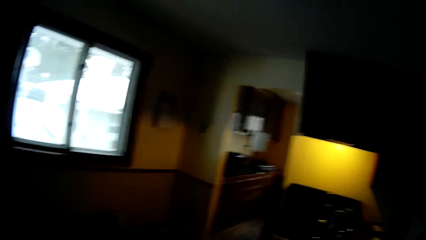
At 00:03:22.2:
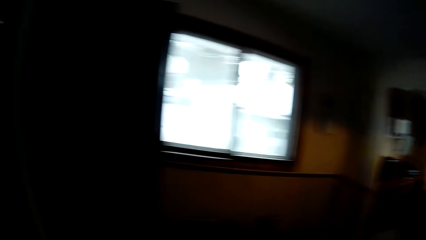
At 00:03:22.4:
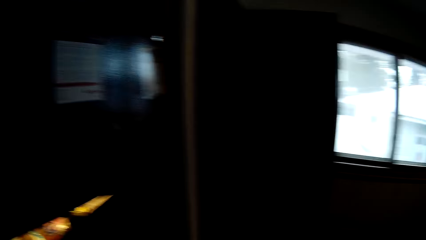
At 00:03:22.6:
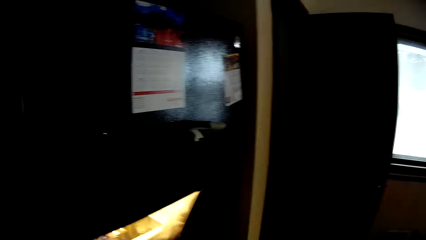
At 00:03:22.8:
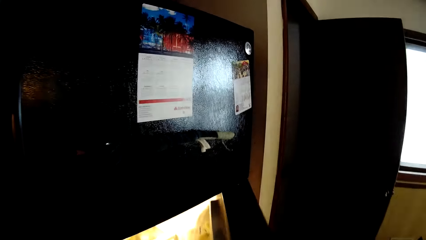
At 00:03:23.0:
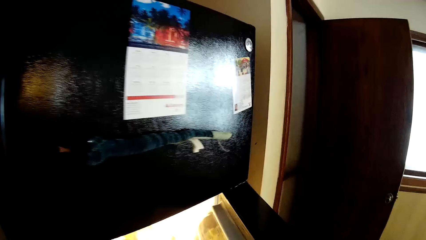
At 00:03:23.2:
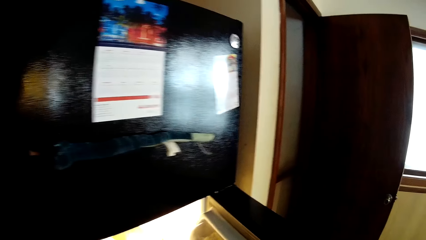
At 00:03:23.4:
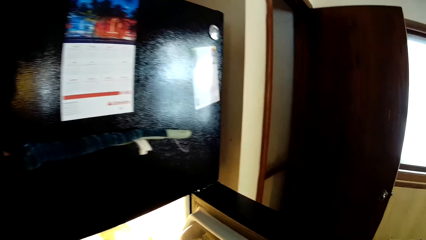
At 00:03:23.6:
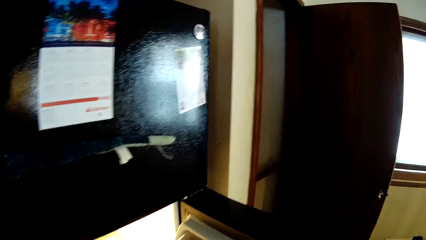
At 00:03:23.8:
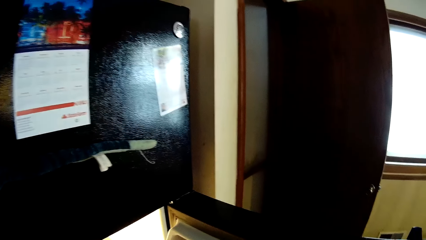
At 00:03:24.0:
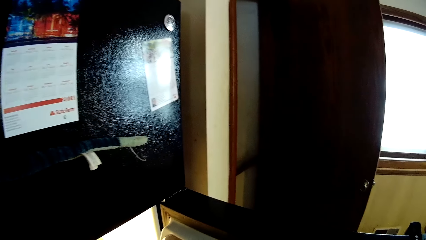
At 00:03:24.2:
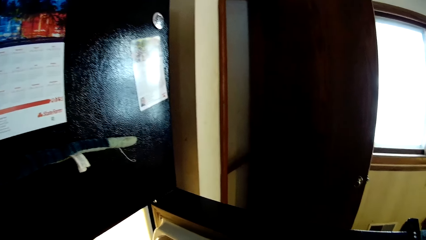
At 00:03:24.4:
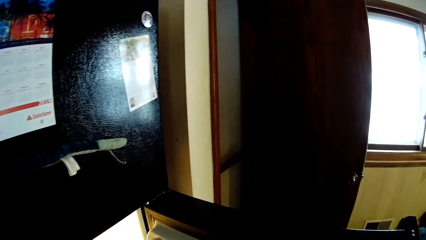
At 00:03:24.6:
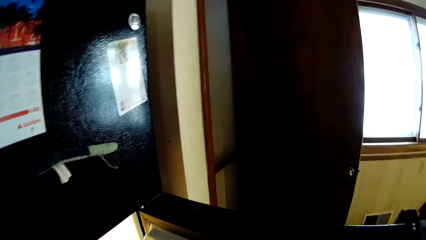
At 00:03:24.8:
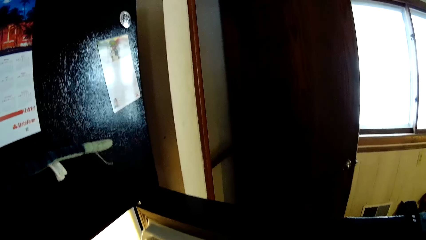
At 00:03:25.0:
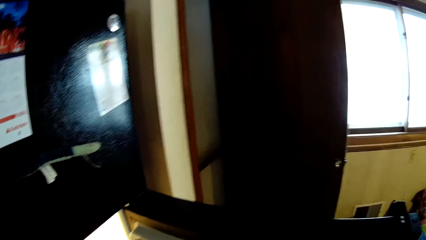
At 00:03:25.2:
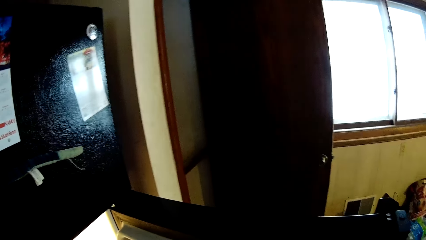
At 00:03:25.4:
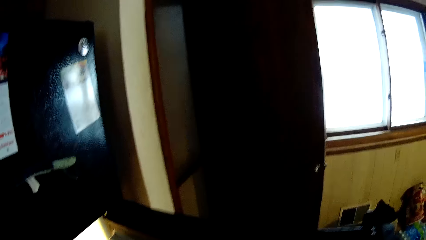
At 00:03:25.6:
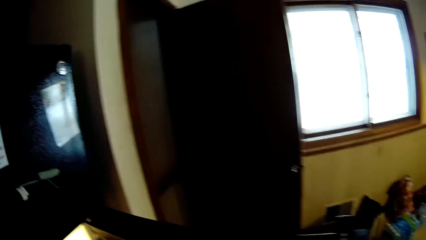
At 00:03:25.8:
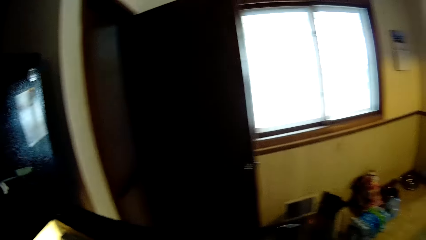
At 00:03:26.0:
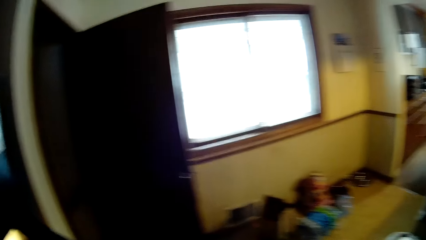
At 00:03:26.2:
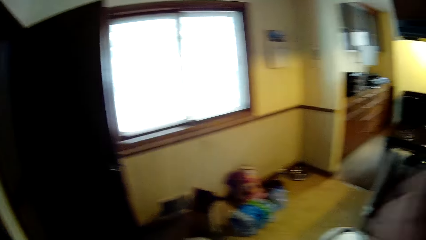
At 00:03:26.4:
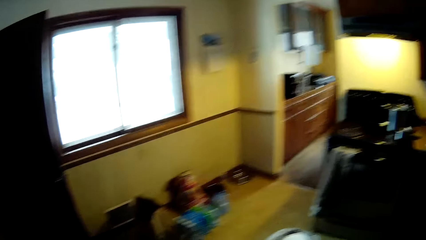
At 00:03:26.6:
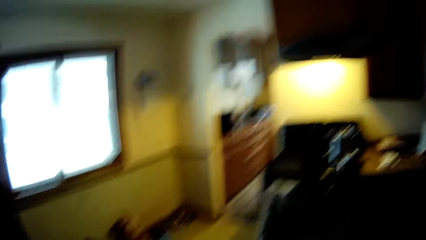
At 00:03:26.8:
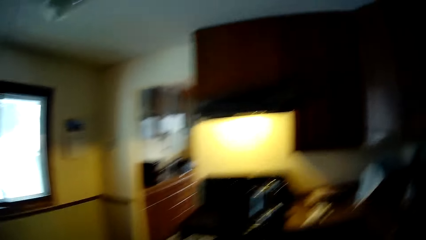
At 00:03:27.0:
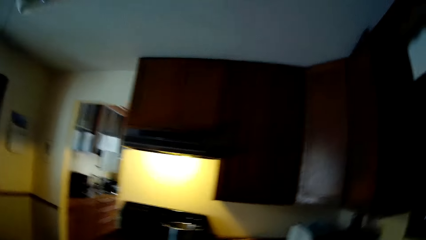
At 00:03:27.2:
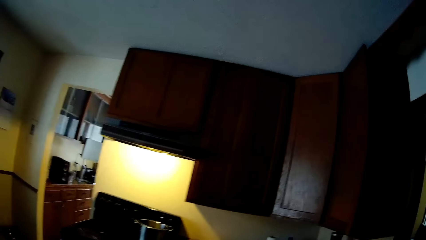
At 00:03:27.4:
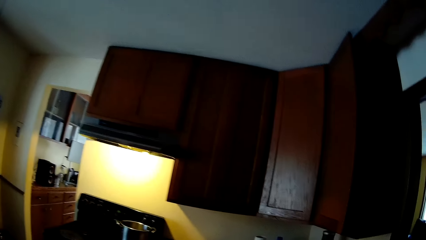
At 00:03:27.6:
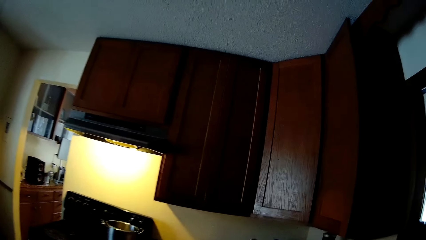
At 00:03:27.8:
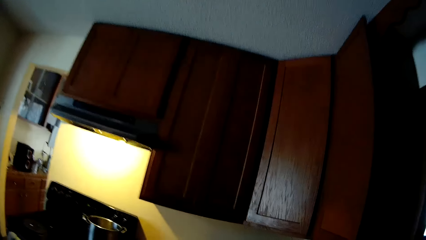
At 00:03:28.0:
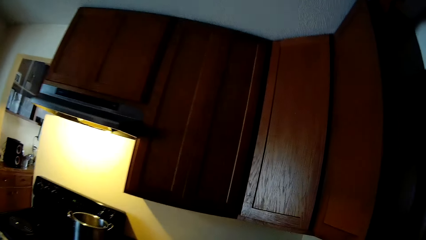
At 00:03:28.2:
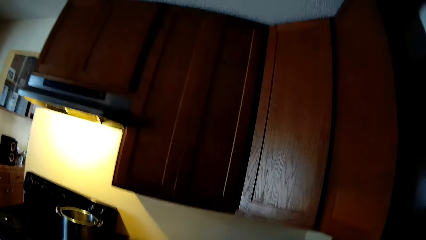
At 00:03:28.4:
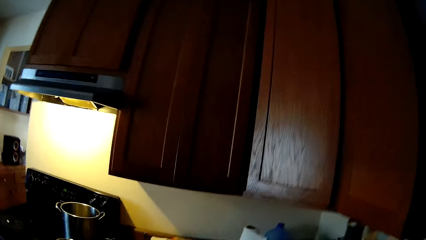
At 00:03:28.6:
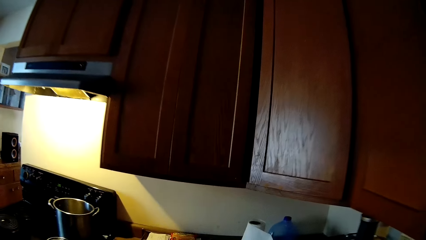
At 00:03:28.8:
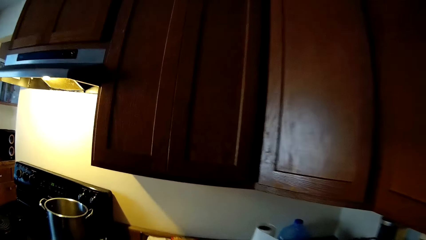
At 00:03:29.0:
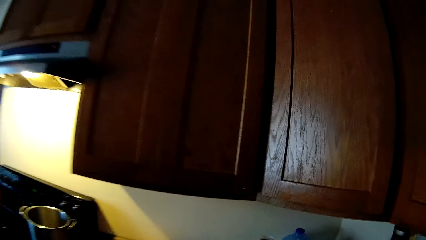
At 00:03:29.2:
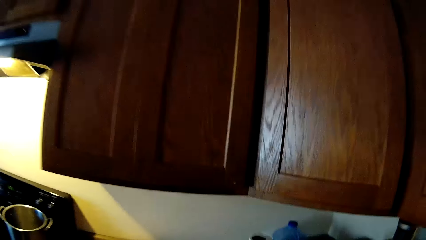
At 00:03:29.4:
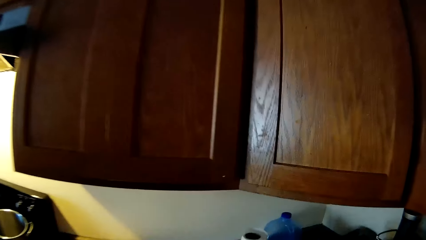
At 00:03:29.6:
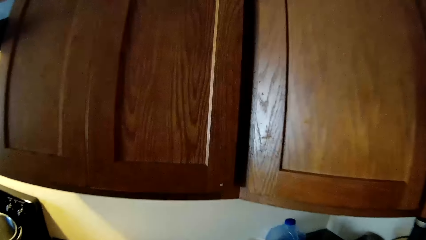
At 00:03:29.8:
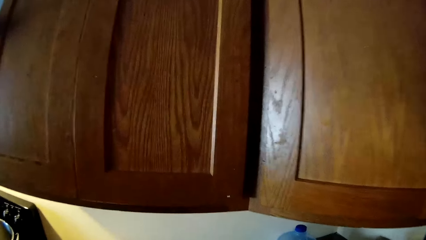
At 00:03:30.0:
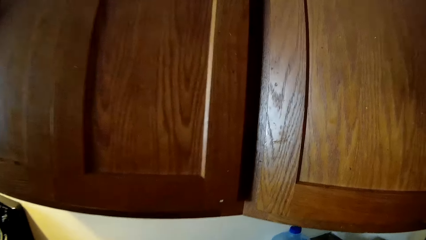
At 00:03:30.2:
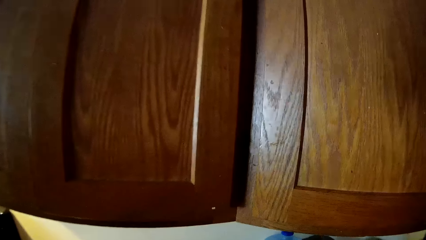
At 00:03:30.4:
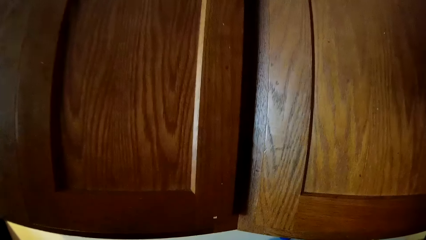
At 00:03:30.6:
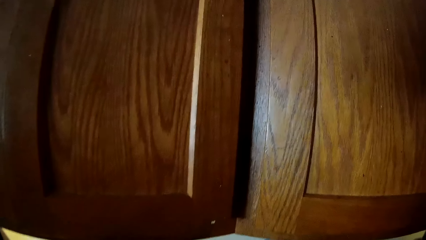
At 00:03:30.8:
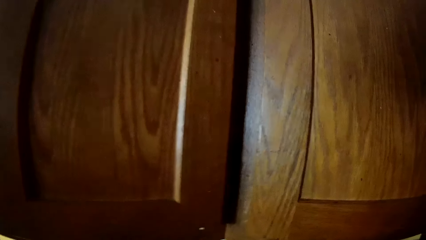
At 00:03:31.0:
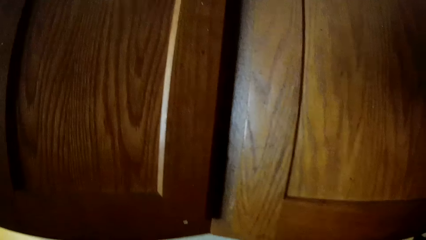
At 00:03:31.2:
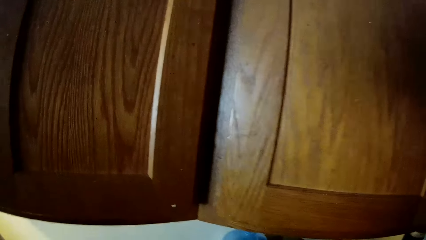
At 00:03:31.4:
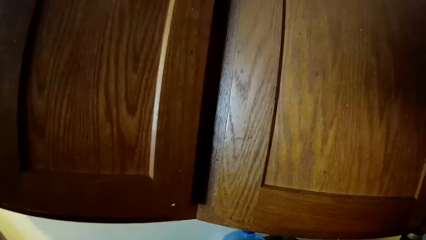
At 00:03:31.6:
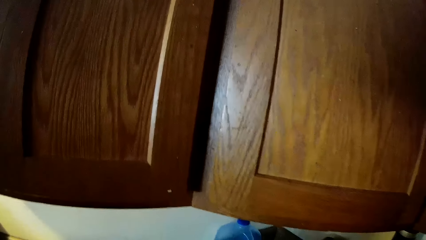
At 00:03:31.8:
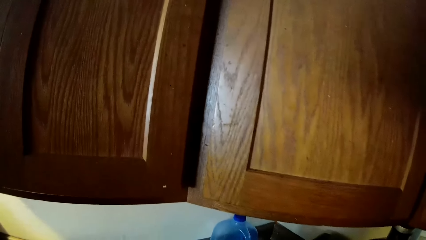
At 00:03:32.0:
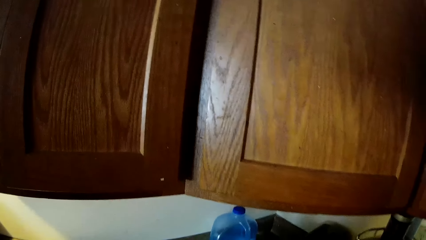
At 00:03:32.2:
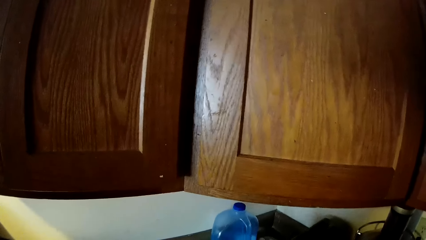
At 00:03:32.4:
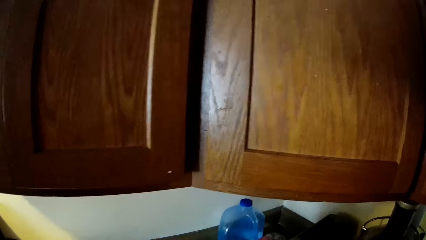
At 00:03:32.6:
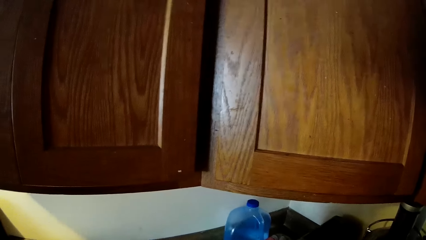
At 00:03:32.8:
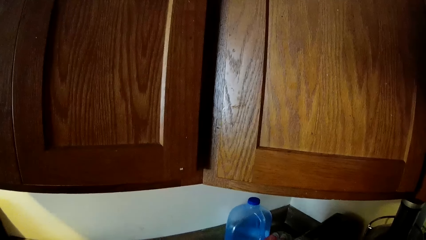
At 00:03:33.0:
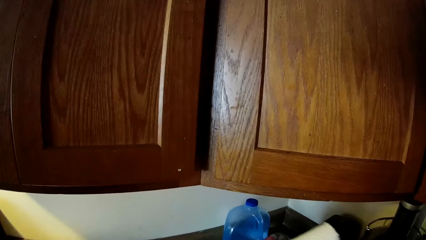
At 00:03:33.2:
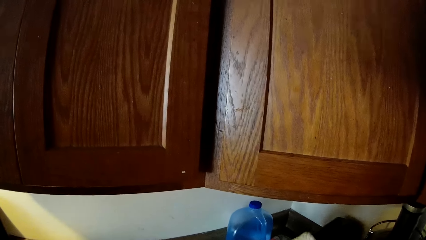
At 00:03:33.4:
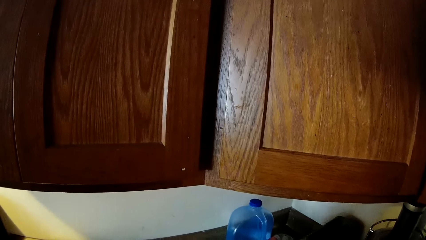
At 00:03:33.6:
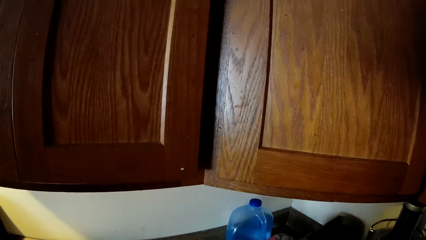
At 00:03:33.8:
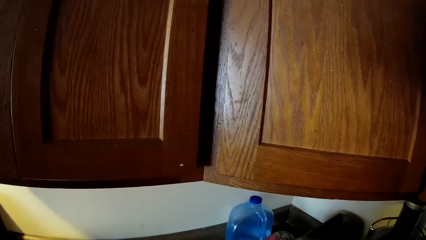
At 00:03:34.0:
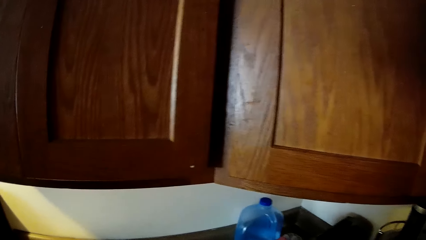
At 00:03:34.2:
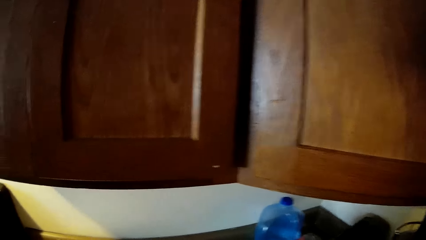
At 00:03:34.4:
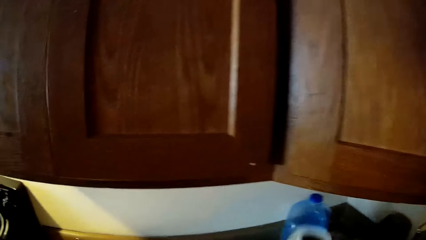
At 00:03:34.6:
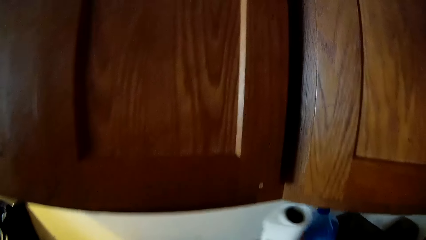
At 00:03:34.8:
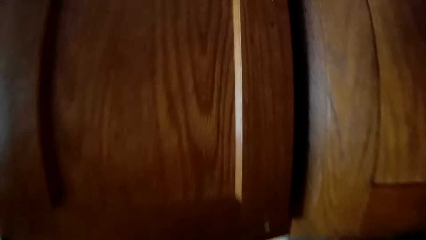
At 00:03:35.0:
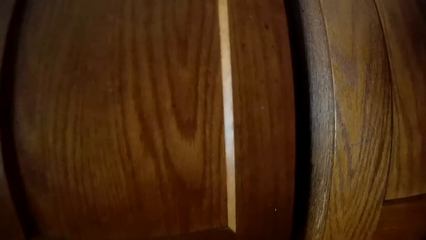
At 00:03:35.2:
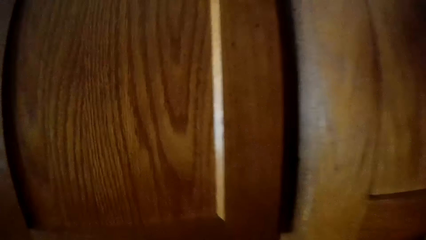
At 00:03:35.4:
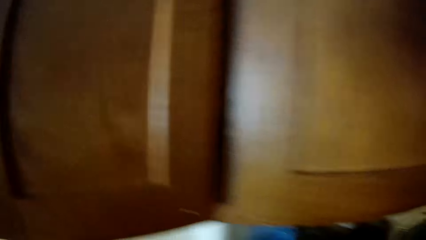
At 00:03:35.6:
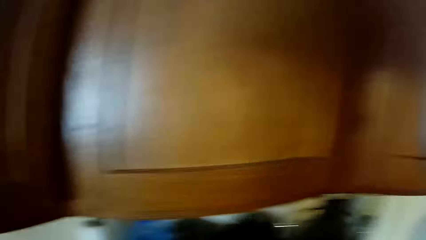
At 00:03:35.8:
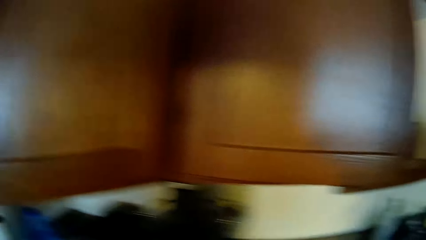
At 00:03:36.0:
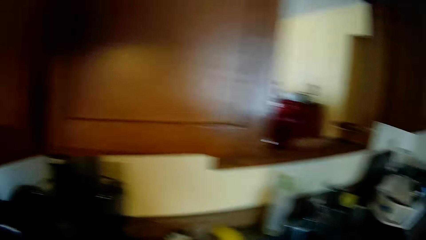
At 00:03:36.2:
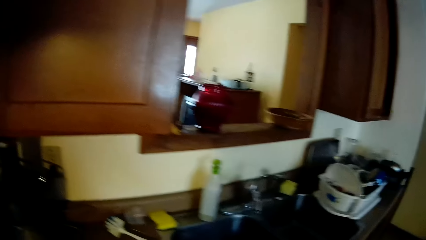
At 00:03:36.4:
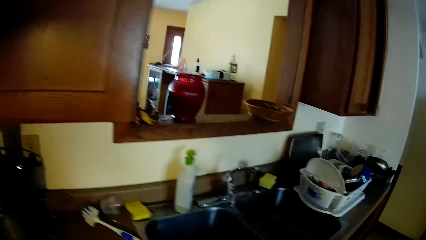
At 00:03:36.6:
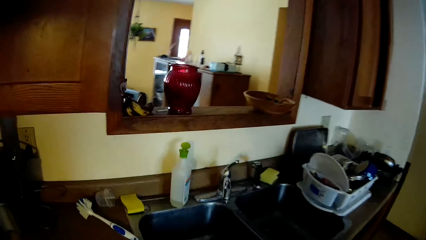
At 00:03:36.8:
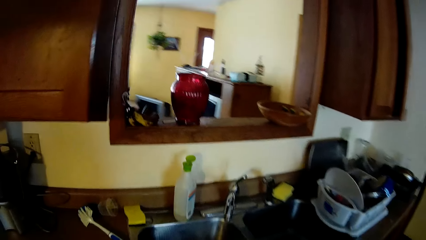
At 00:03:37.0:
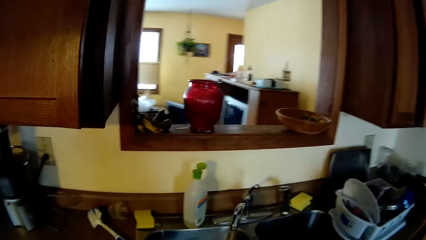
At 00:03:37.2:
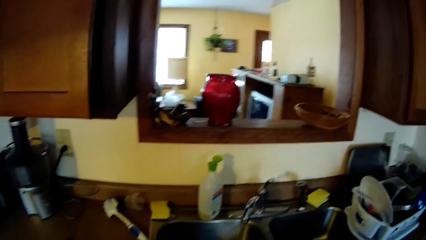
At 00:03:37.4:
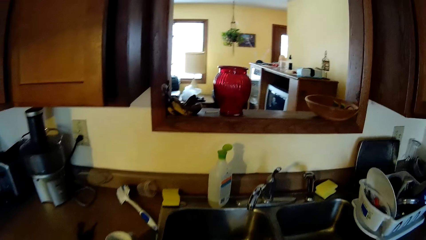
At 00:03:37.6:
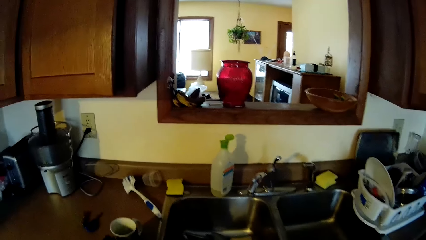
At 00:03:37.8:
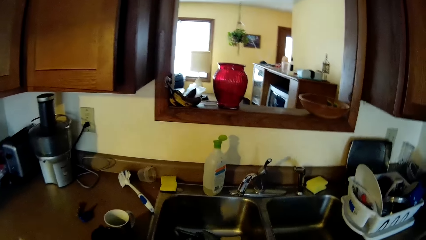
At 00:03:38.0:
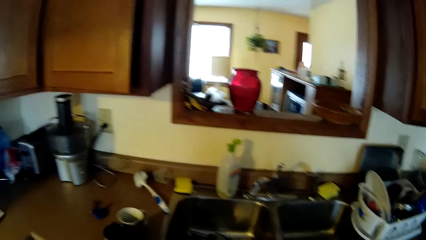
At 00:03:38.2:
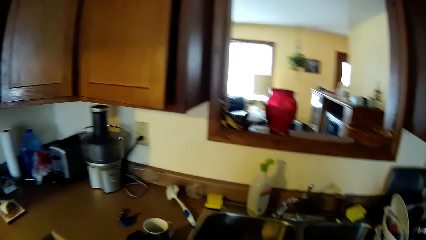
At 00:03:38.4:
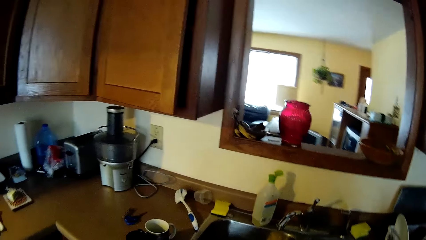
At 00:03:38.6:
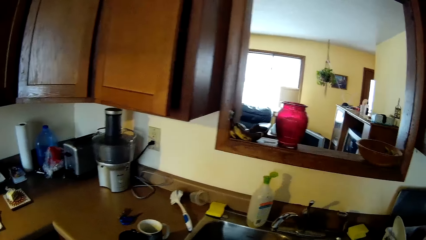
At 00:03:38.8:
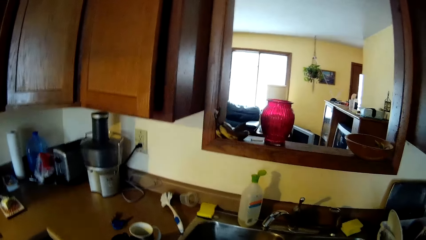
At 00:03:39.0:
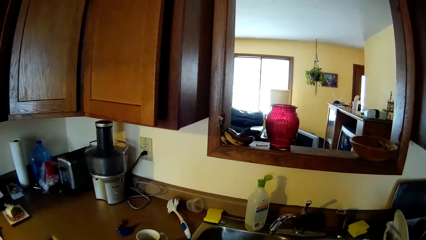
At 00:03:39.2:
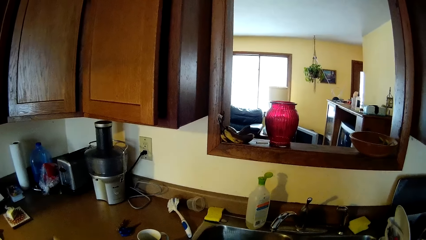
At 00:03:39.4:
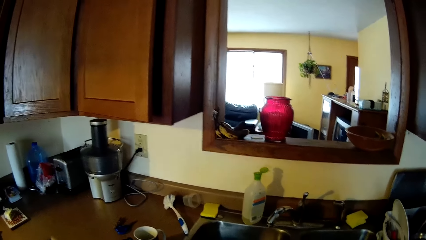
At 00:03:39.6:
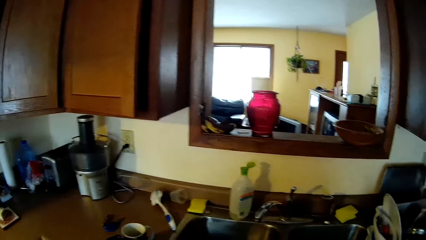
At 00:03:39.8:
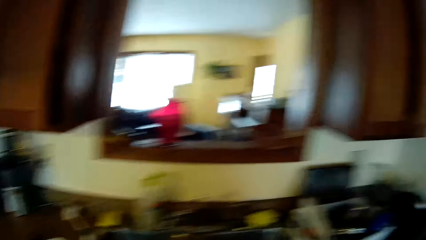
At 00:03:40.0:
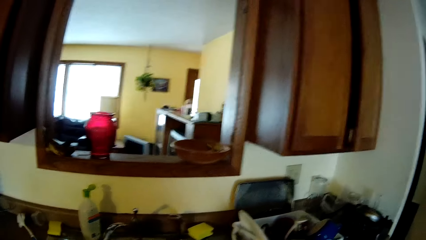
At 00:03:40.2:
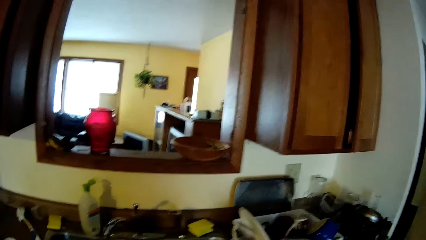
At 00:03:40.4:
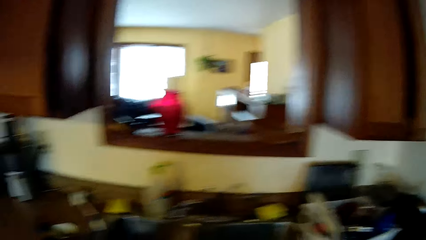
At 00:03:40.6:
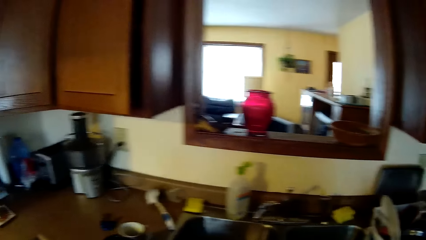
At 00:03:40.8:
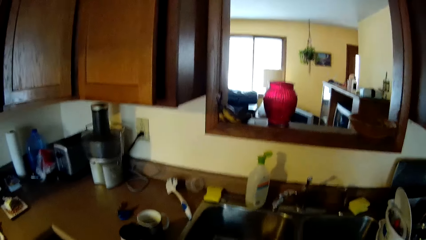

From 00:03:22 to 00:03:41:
The camera wearer opens a fridge door with his right hand. He walks around. He drops a kitchen roll on the kitchen cabinet with his right hand. He walks around and looks around.
